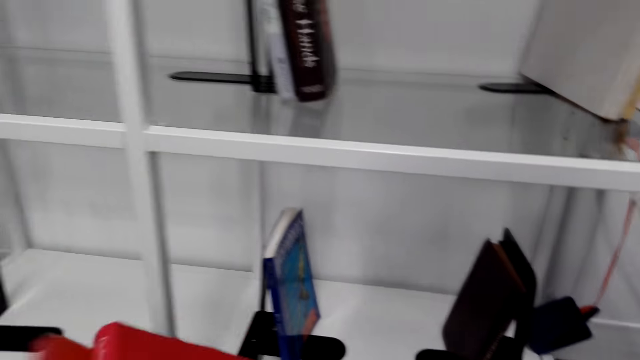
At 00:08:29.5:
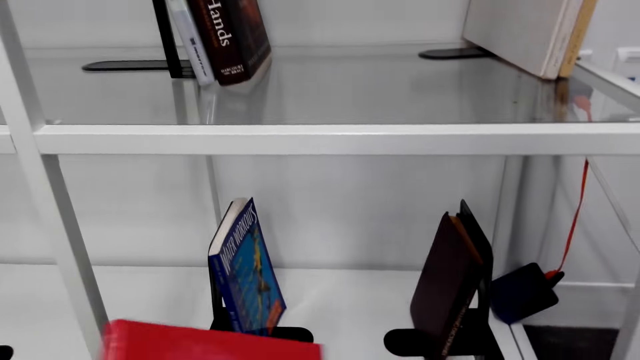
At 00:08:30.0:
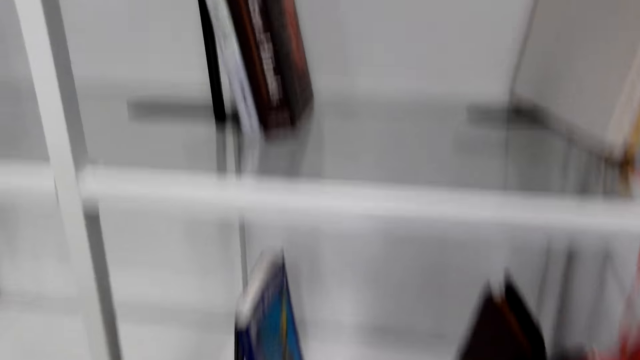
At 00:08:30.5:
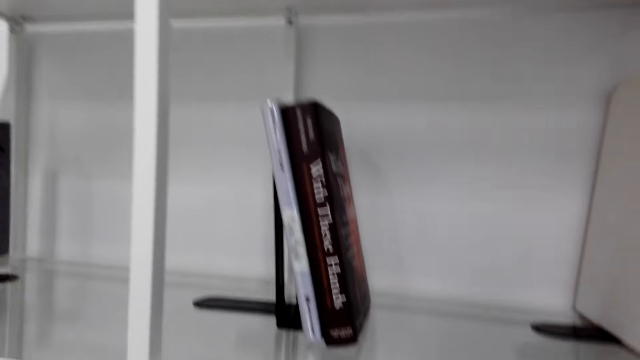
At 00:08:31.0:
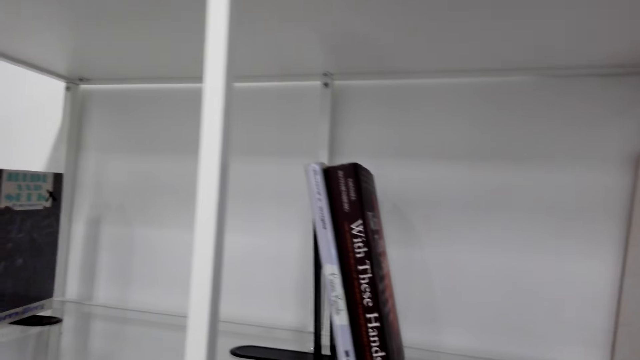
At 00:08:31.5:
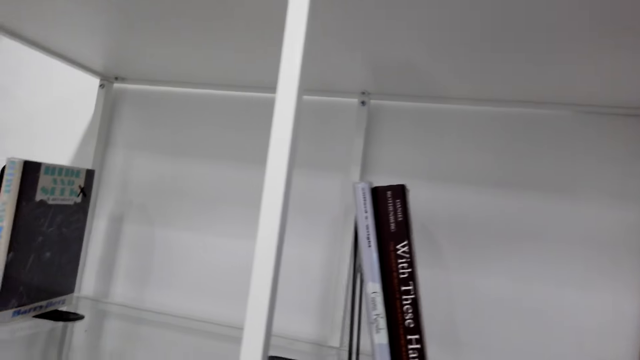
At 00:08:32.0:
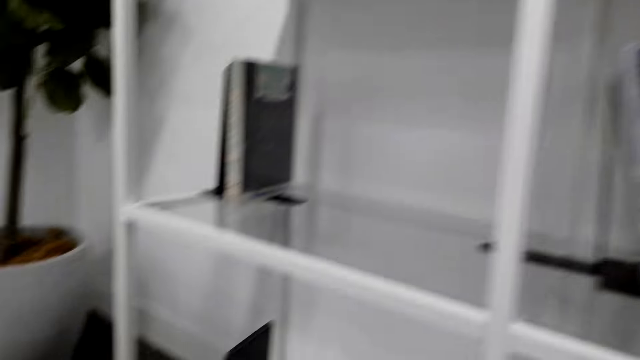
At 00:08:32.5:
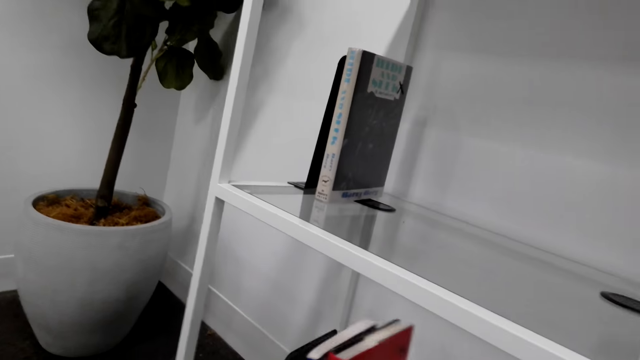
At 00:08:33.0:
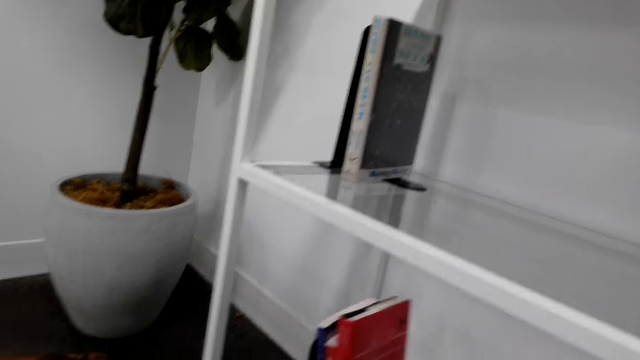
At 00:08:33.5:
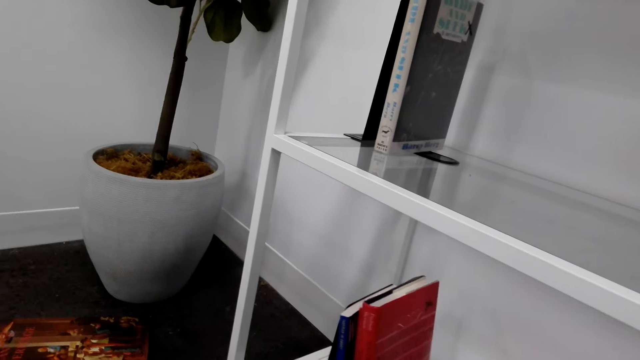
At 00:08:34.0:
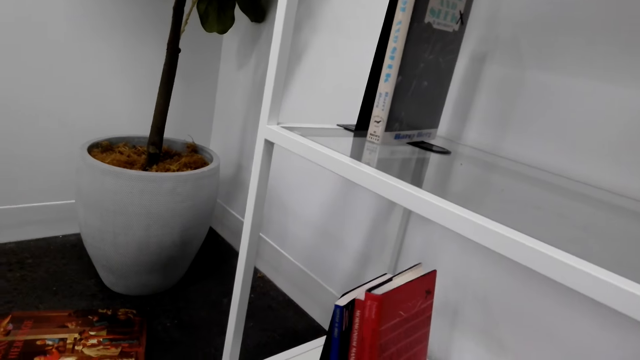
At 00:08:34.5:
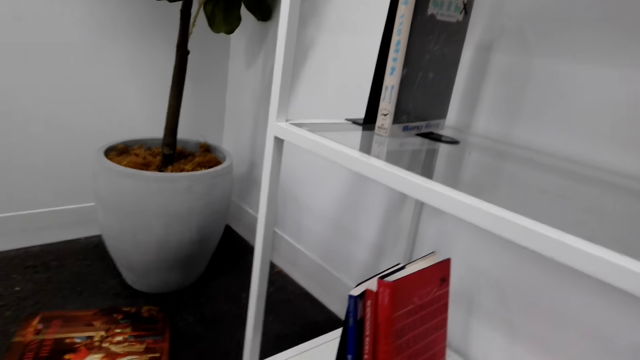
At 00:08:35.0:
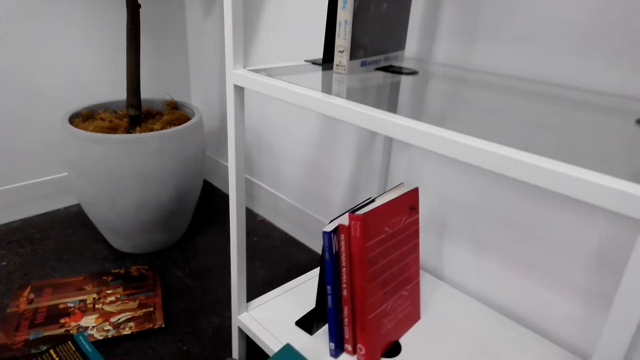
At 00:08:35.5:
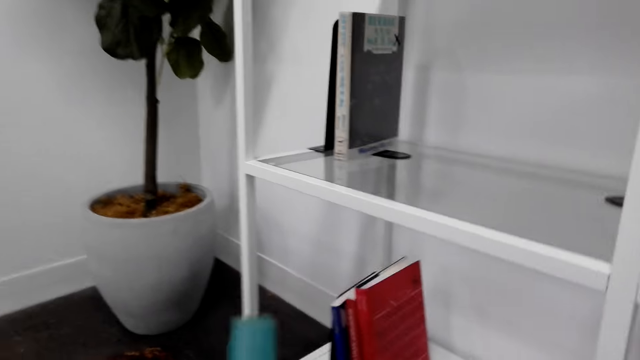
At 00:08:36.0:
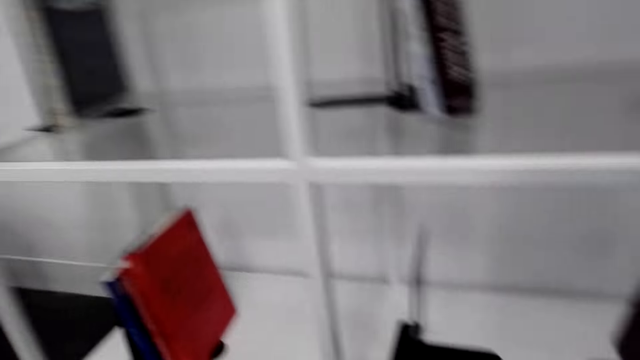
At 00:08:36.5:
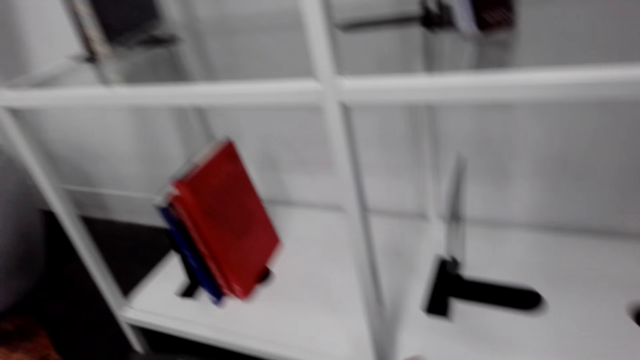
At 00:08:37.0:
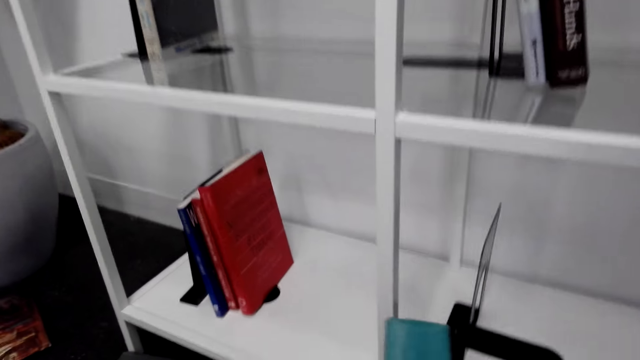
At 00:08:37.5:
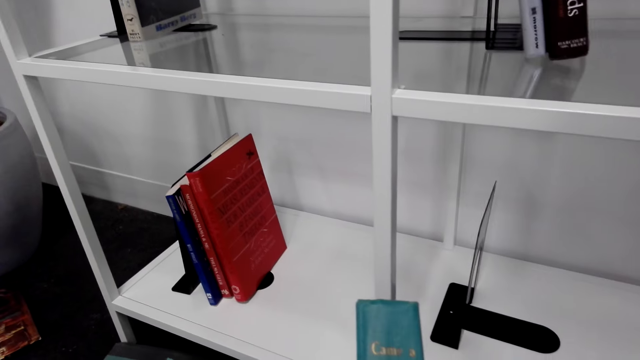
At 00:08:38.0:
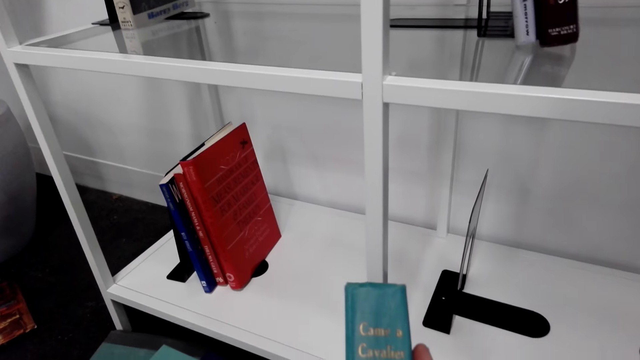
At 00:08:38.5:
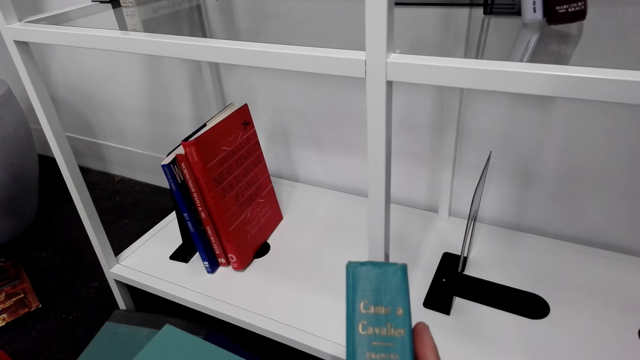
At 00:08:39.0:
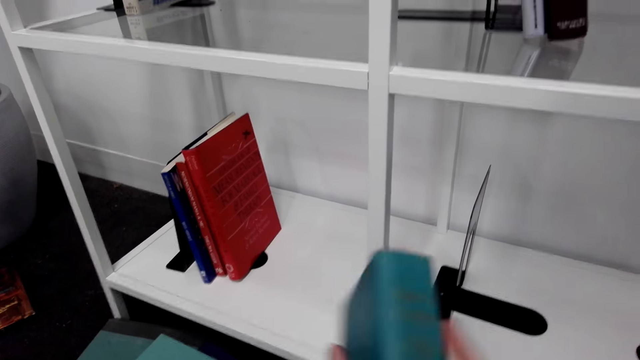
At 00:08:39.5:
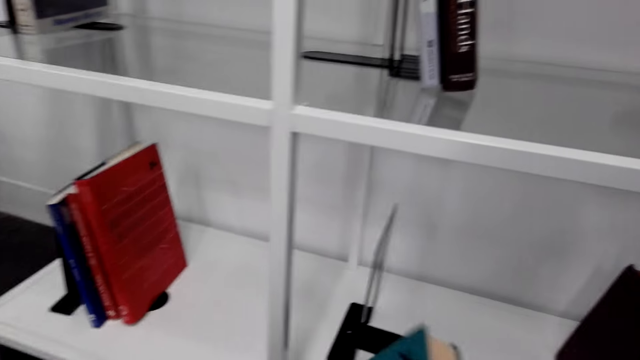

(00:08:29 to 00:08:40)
The camera wearer arranges books on the bookend. He puts the books on the shelf. He picks up a book on the floor. He holds the book in his hand.

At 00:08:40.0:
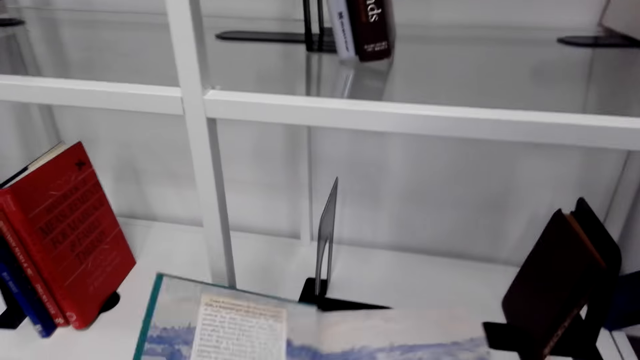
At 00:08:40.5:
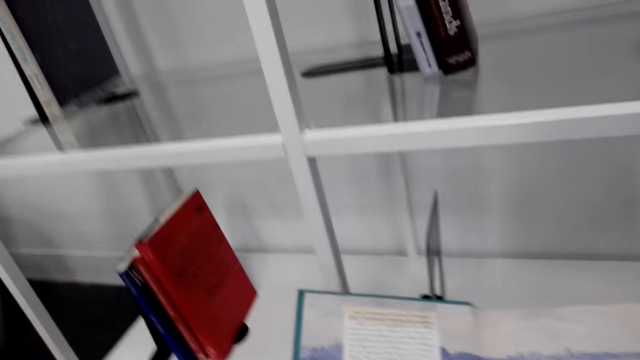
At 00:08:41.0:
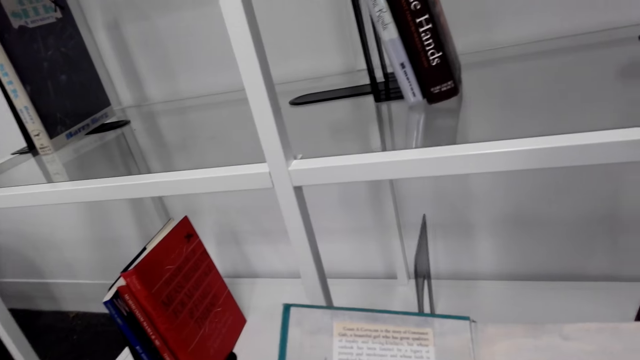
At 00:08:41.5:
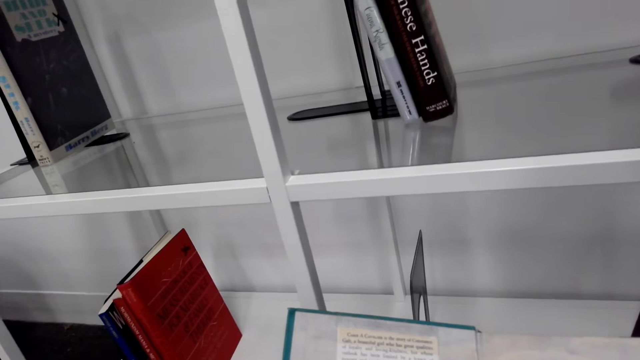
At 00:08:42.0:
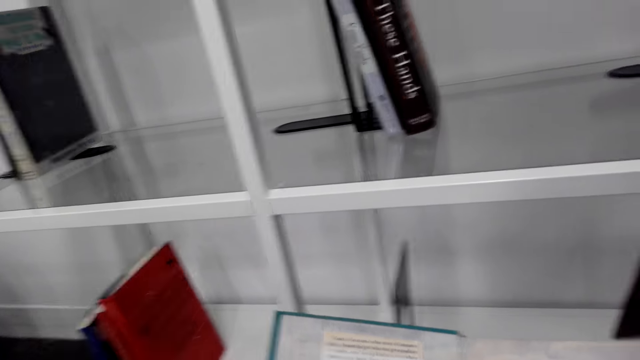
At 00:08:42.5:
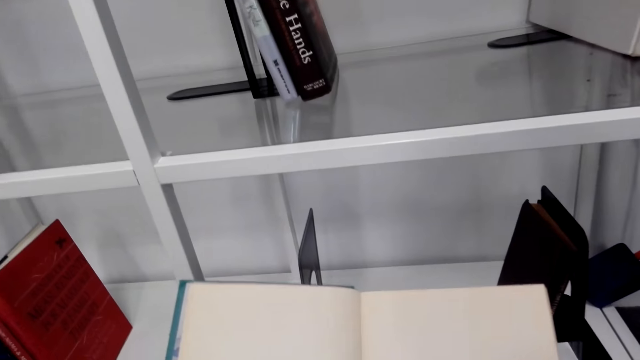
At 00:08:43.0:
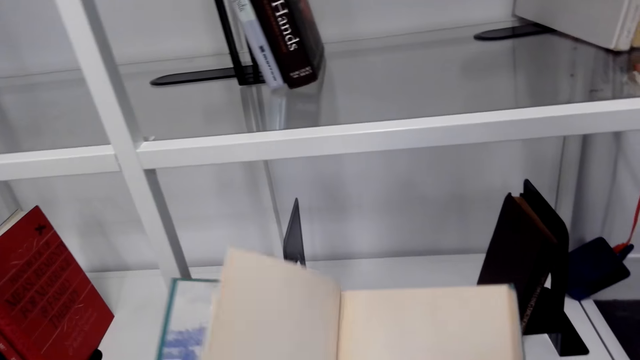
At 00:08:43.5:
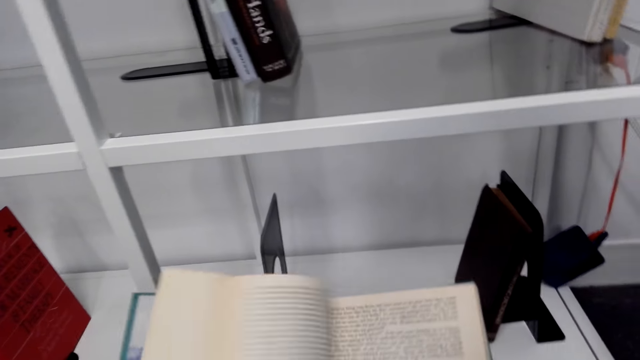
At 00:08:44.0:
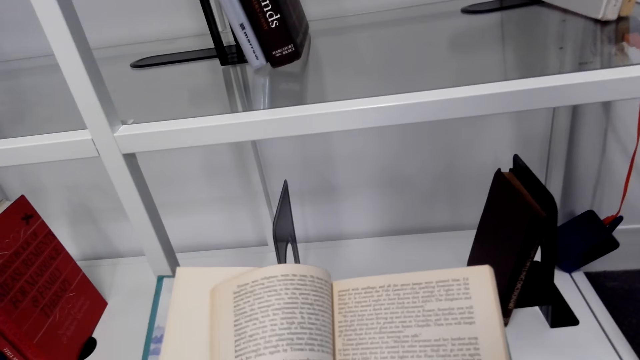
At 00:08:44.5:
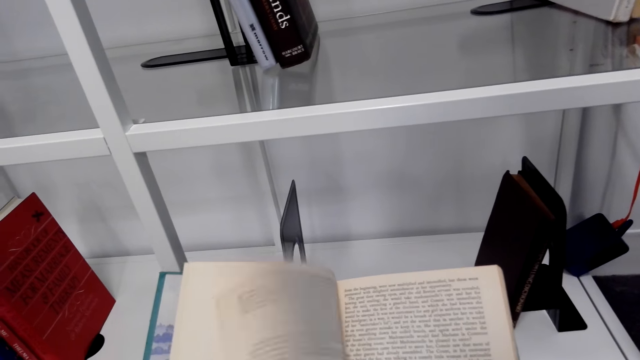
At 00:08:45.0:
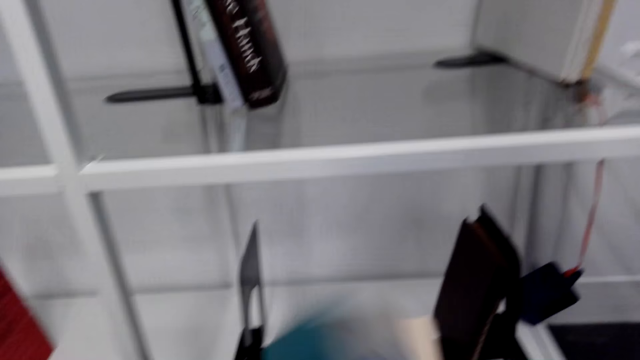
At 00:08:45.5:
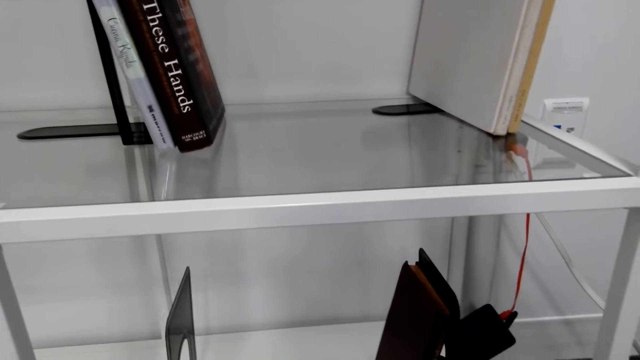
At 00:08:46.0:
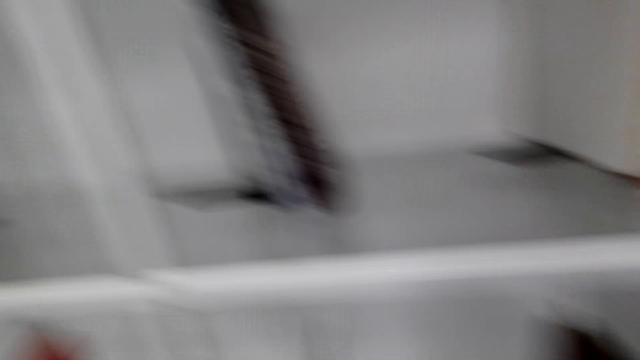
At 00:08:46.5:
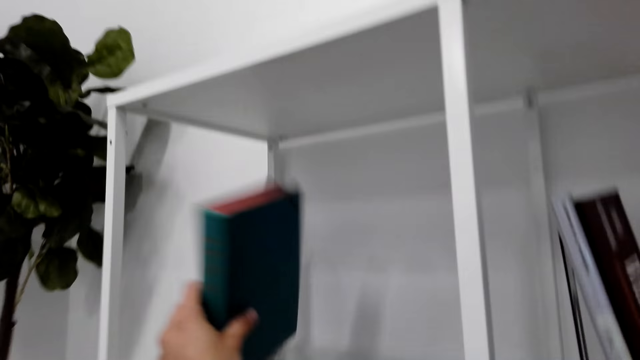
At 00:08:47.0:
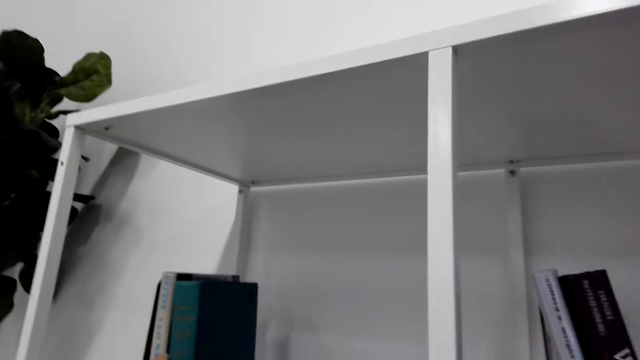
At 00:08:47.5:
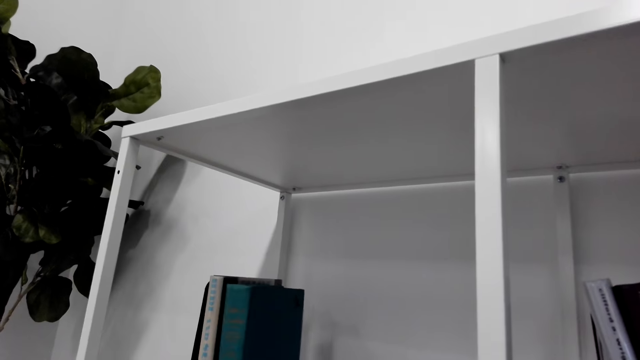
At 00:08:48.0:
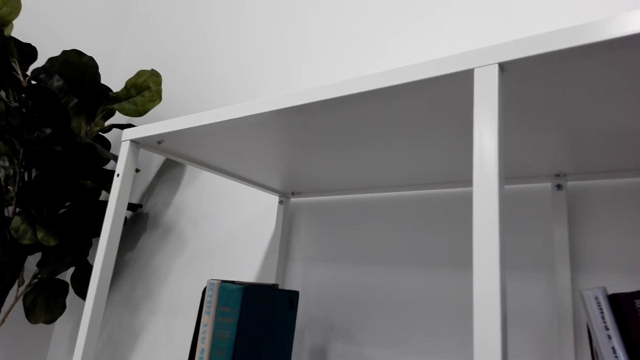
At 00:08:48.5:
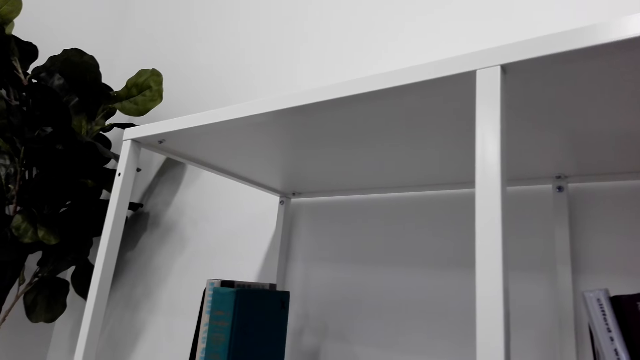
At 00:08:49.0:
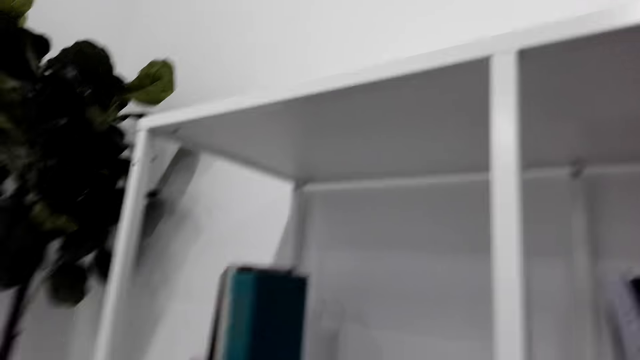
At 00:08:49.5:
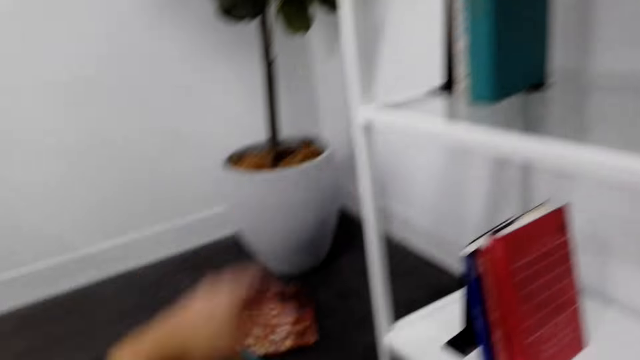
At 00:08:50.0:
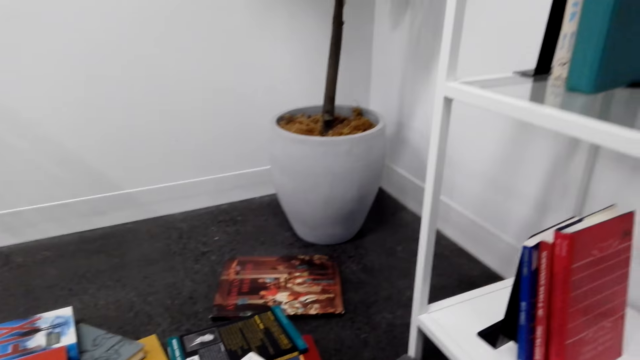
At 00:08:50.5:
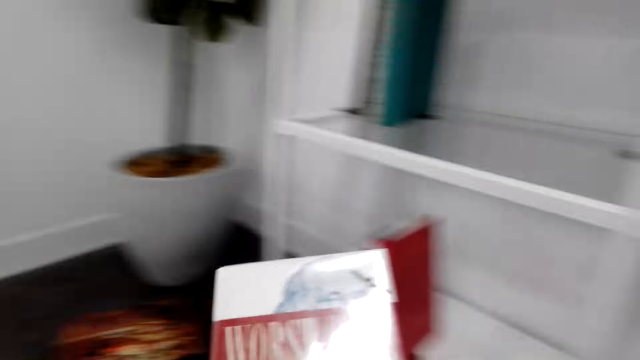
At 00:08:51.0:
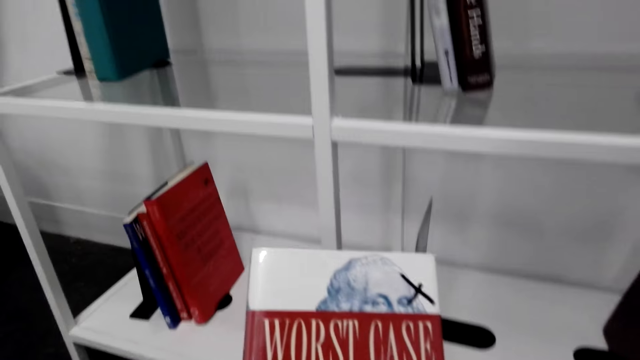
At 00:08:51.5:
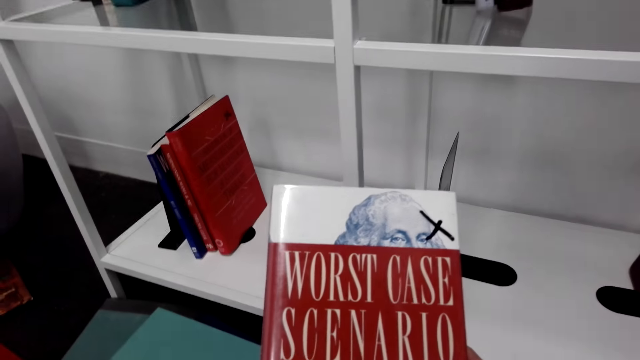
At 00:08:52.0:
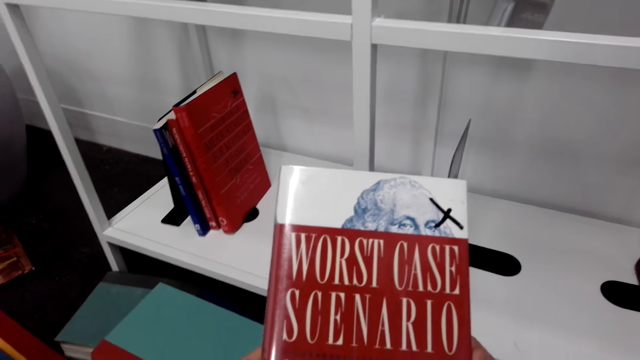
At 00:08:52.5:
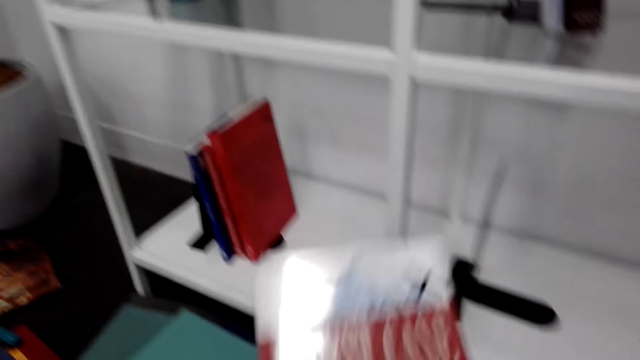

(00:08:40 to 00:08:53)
The camera wearer opens the book. They read the book. They turn the book pages. They close the book. They arrange books on the bookend. They put the book on the shelf. They pick up a book on the floor. They hold the book.
